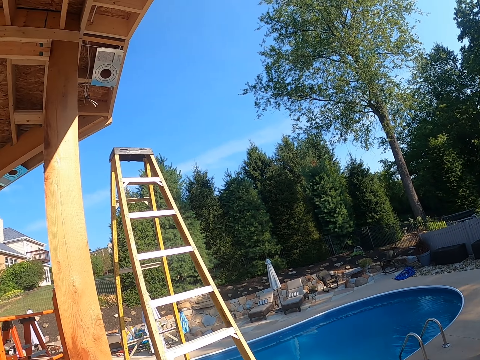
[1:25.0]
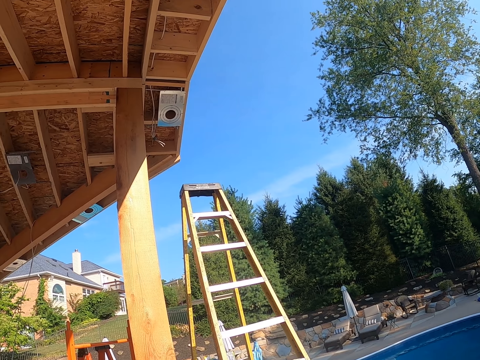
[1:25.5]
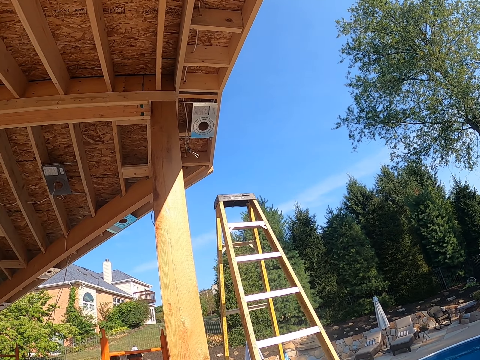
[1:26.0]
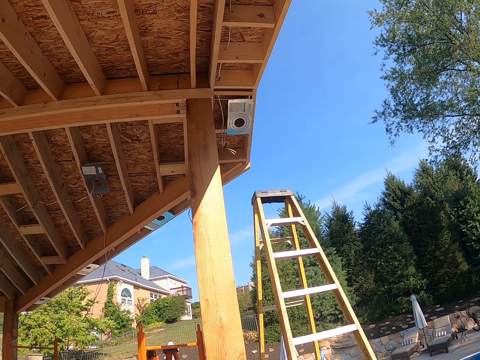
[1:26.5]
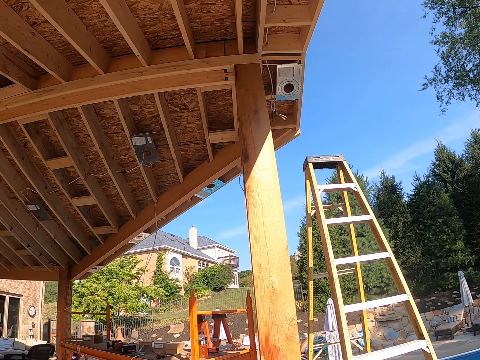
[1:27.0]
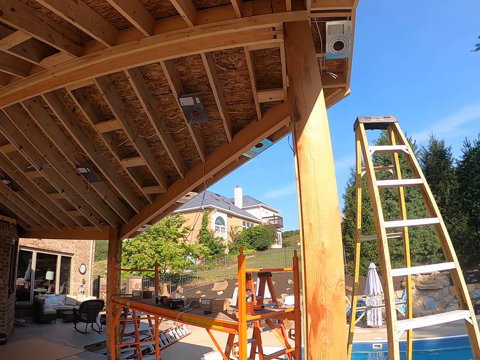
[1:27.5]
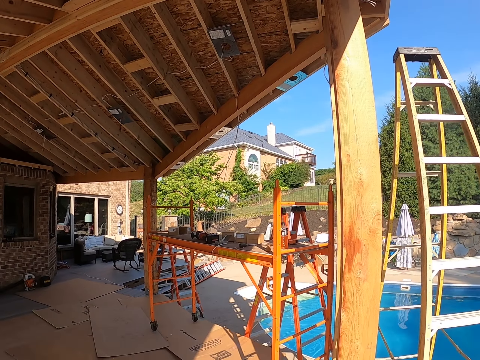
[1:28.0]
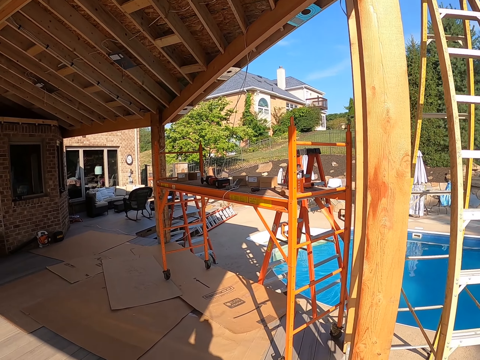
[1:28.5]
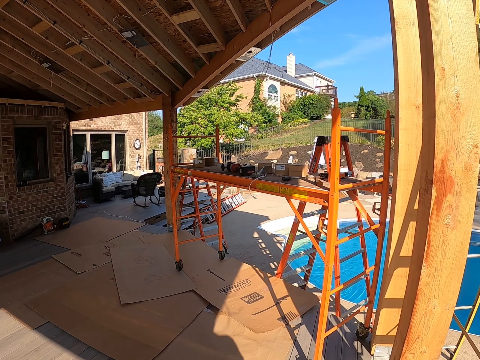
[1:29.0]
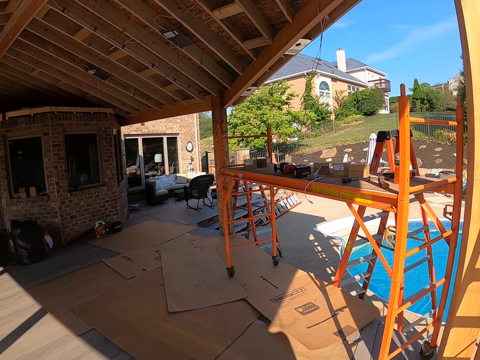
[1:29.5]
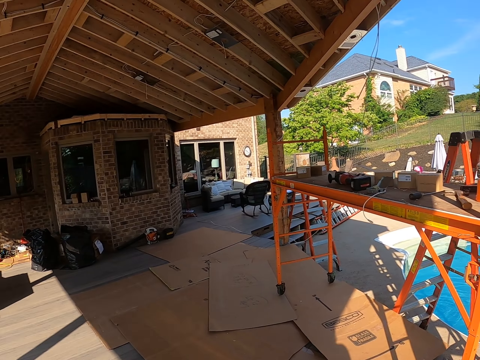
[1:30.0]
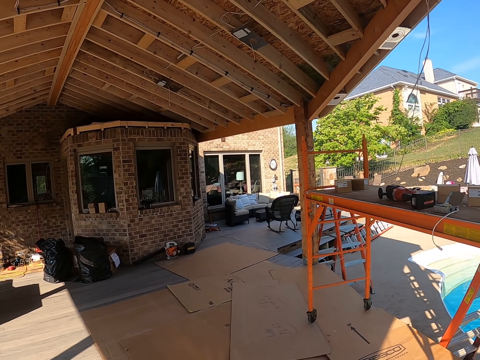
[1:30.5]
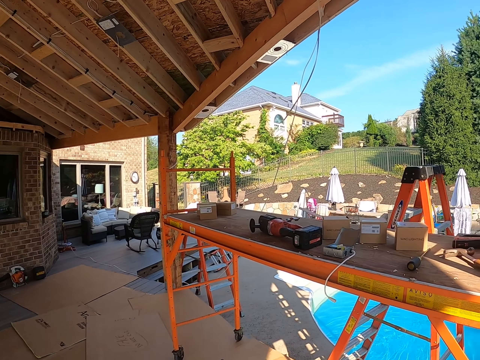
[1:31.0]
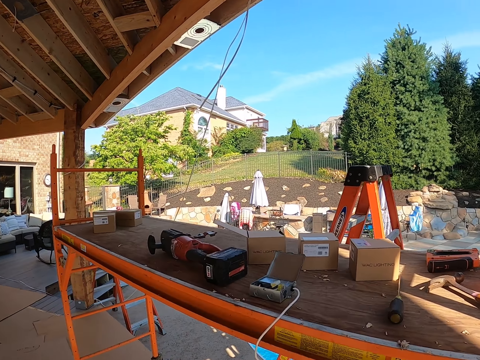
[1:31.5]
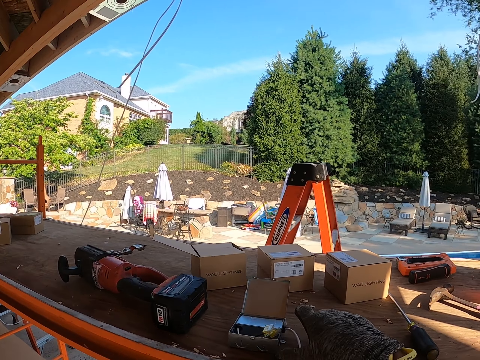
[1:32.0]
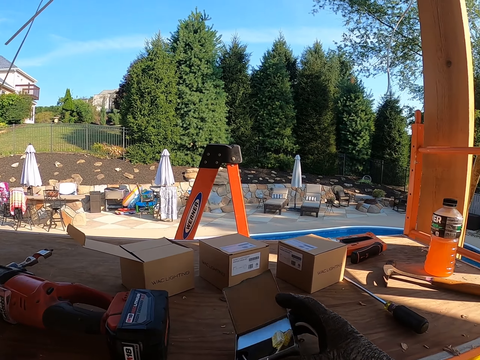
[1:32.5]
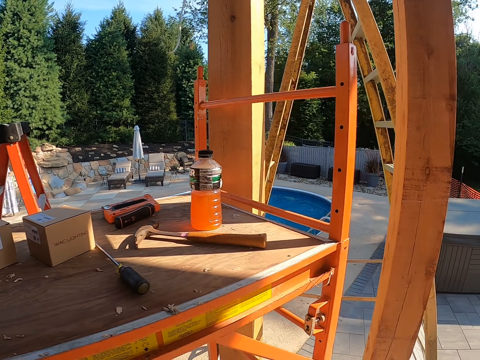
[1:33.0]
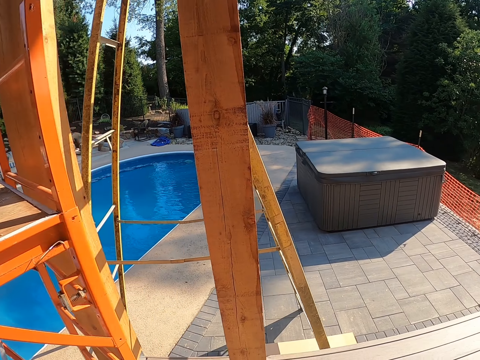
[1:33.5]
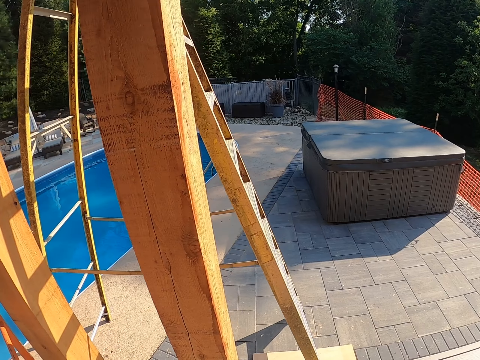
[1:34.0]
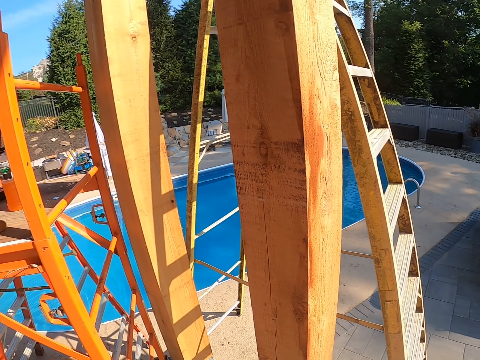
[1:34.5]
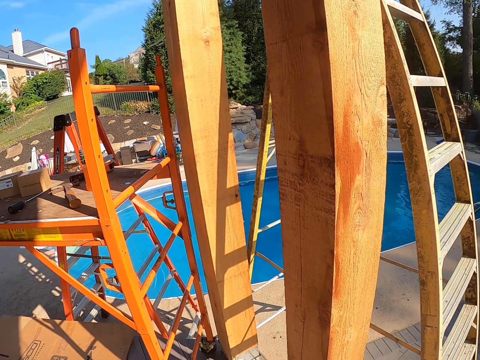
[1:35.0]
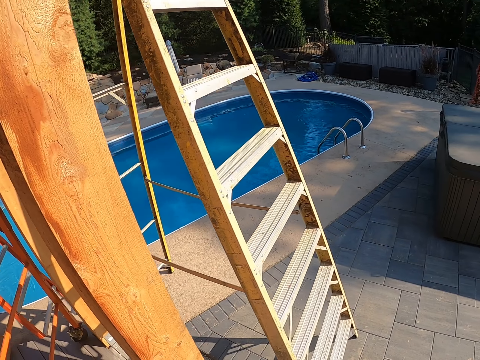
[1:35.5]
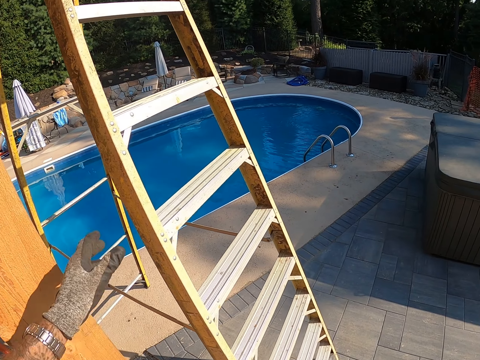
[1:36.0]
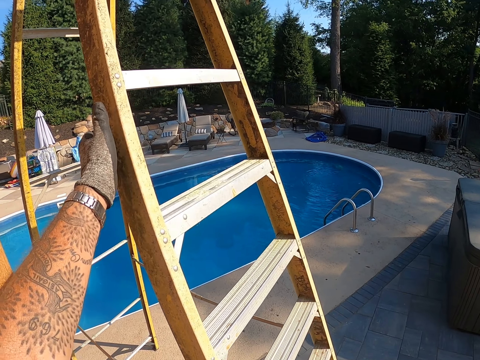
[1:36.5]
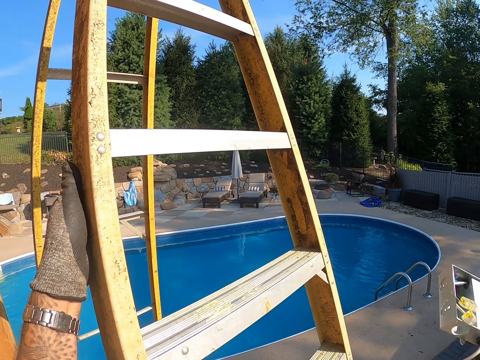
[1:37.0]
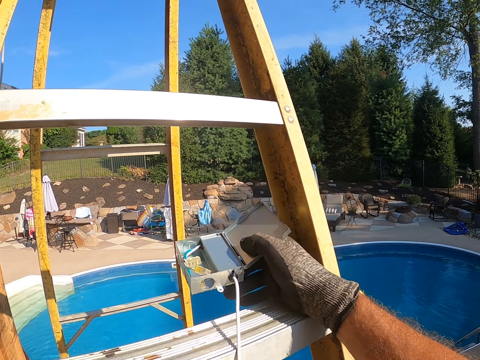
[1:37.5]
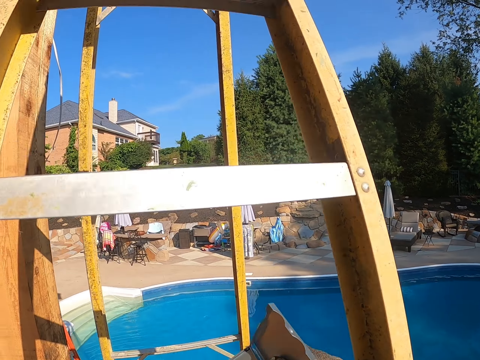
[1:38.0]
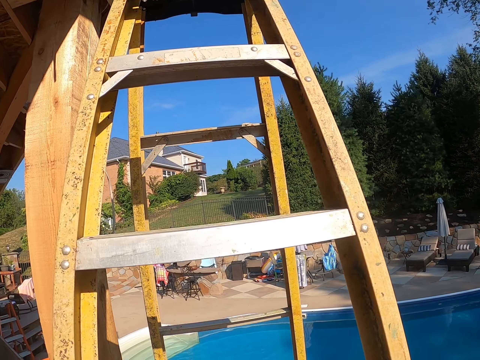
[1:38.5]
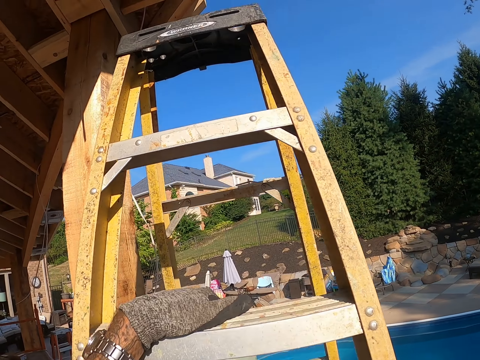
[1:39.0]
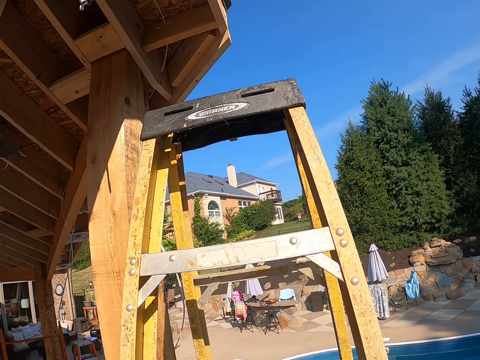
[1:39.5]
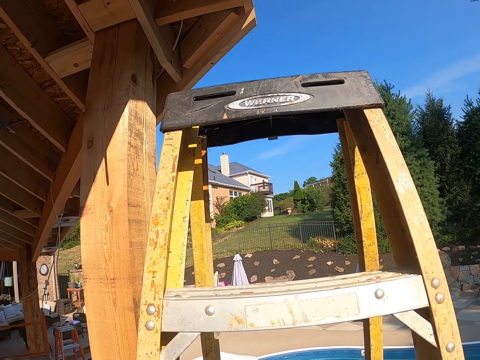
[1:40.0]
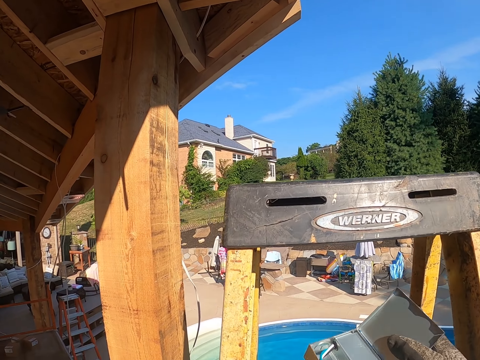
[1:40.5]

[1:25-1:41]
The camera wearer walks around the compound. They take a box from the table. They walk around. They climb up the ladder.

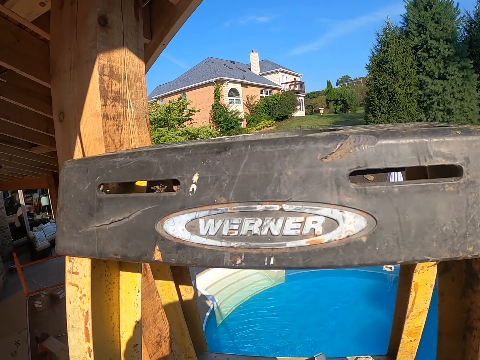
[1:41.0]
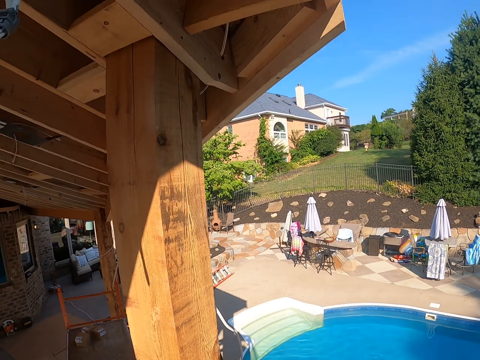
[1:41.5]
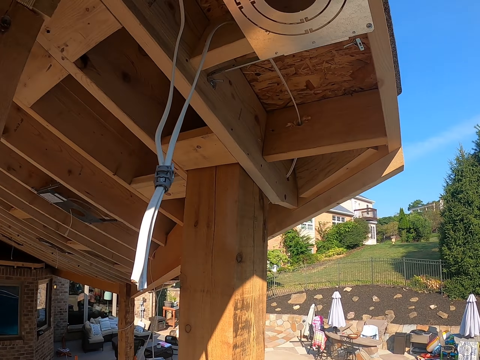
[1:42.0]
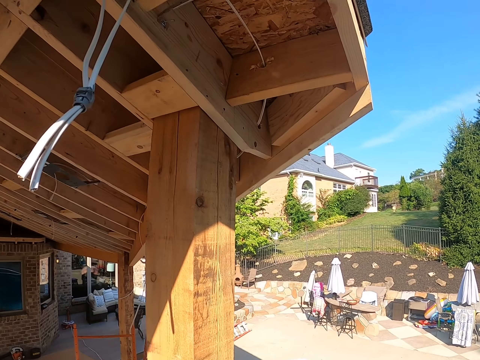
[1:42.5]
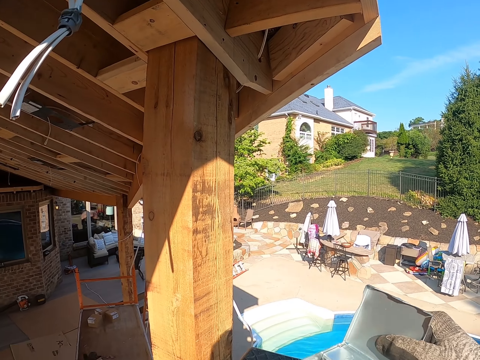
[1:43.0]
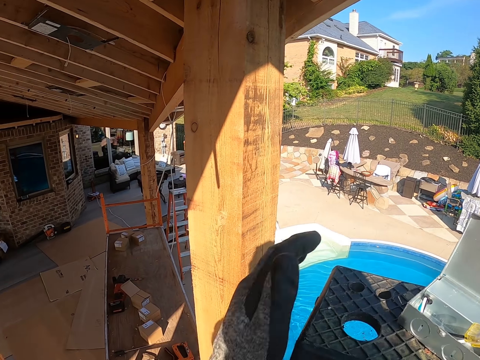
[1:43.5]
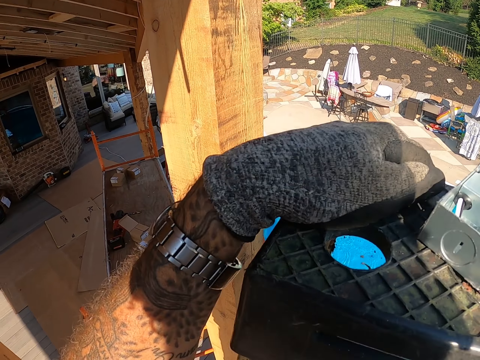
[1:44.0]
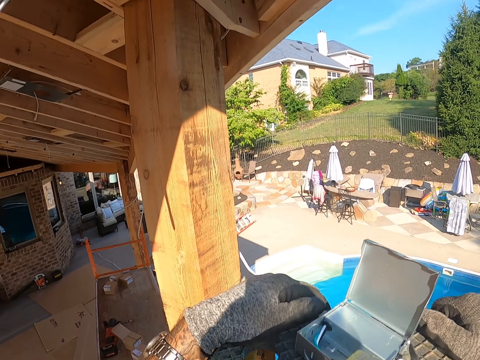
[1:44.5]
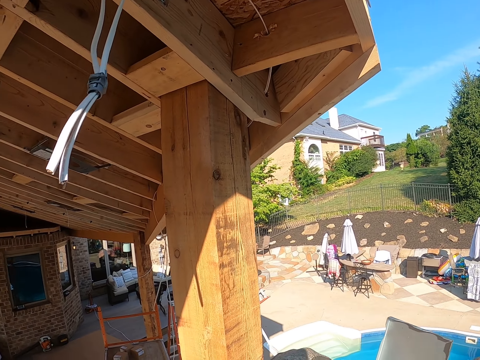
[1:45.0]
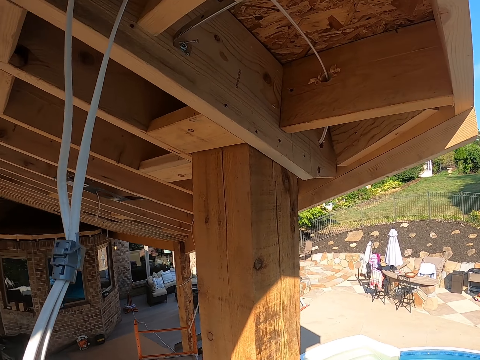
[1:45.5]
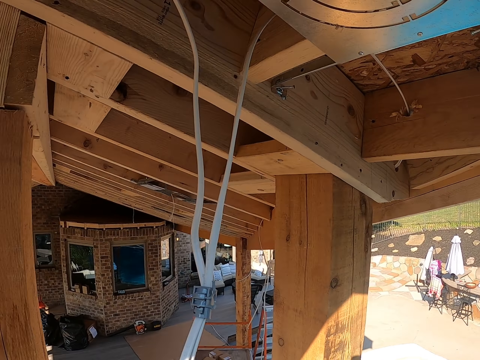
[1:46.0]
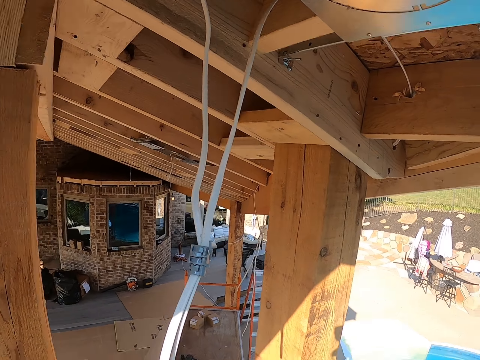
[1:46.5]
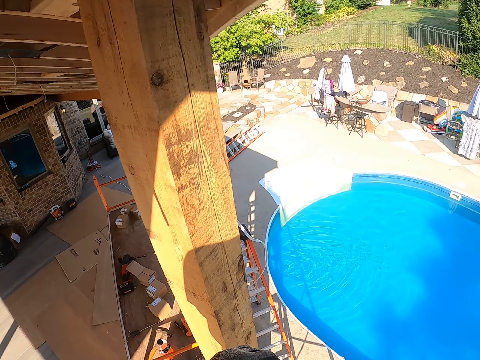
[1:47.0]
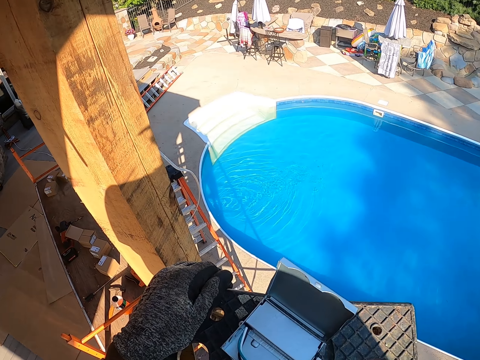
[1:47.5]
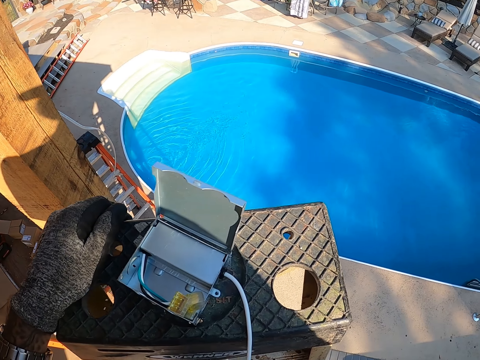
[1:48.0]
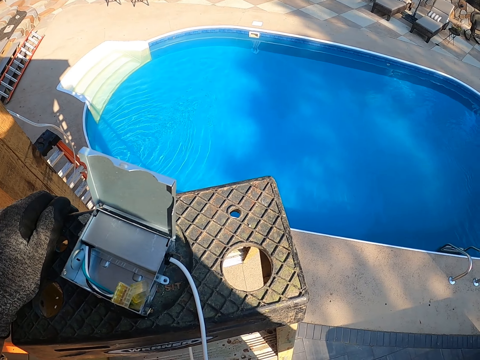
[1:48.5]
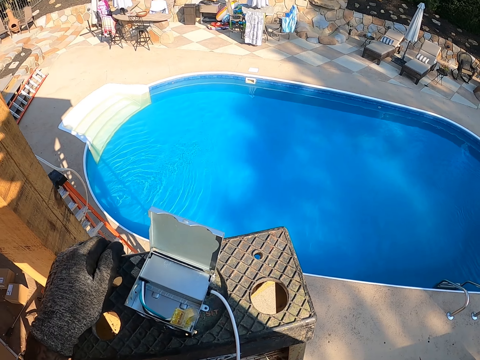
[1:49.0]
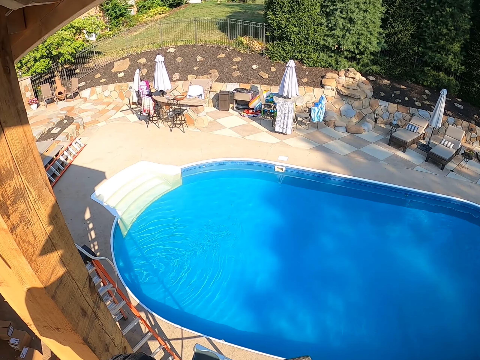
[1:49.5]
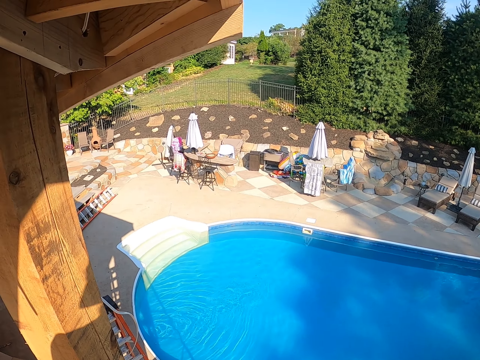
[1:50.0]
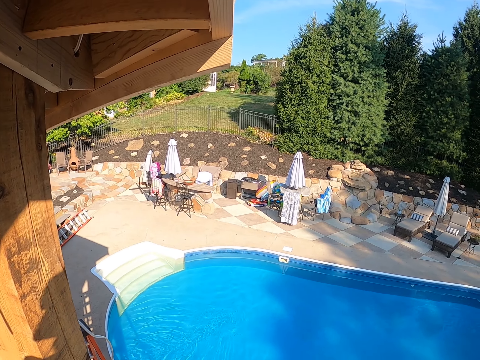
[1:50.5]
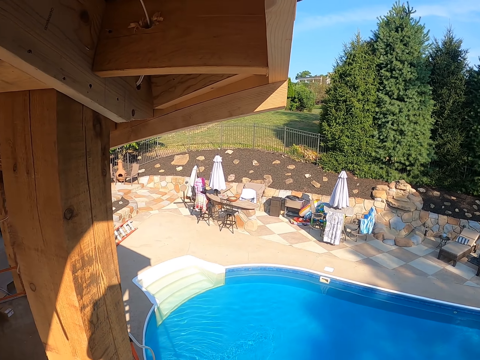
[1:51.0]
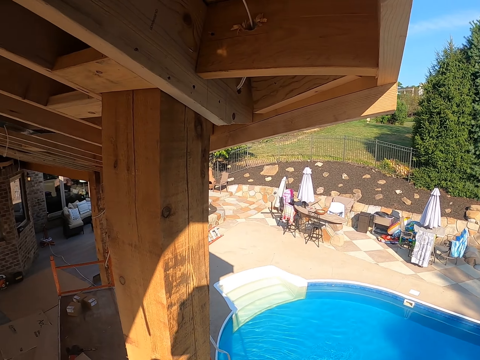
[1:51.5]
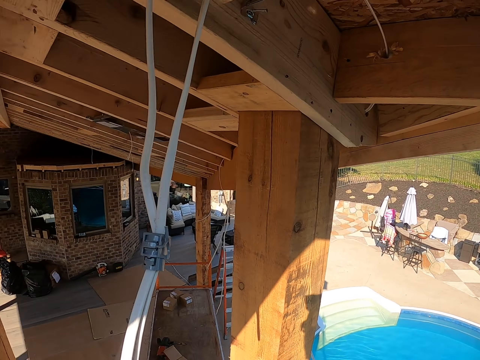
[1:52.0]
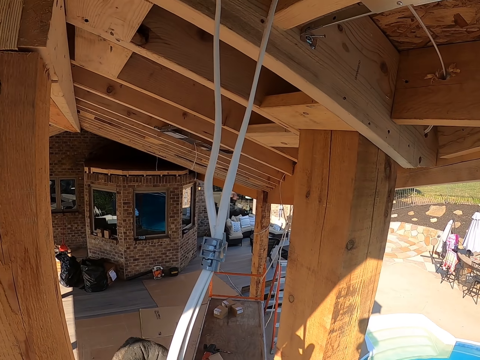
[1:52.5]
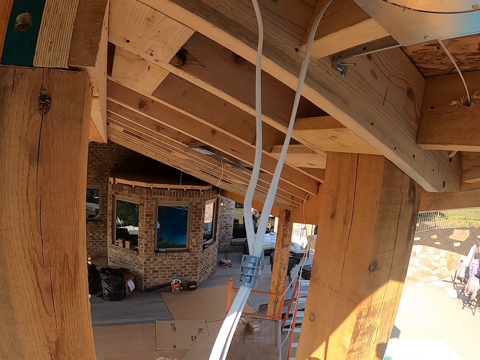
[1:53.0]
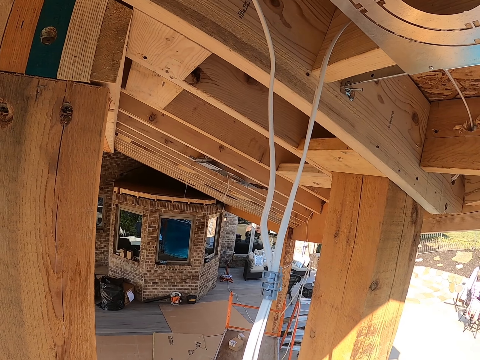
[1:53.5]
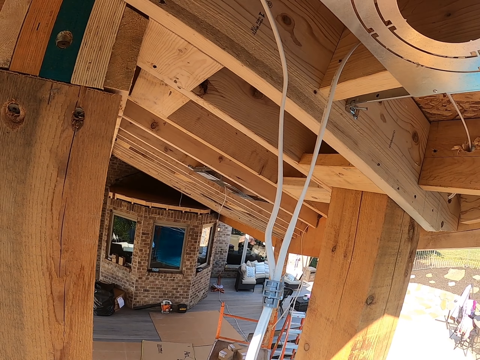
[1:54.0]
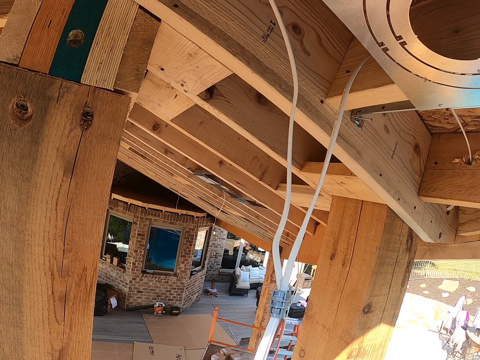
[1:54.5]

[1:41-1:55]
The camera wearer places something down. They climb the ladder. They look around the compound. They hold the hanging cable.
